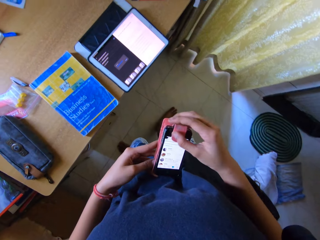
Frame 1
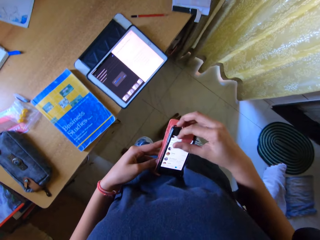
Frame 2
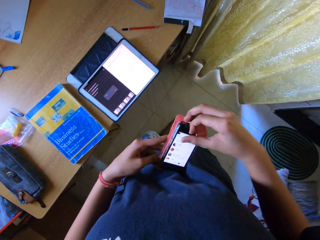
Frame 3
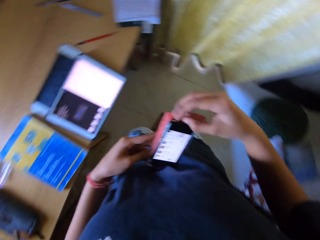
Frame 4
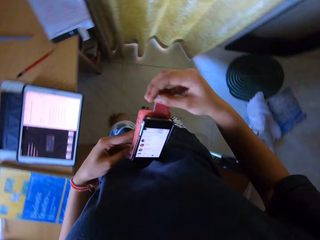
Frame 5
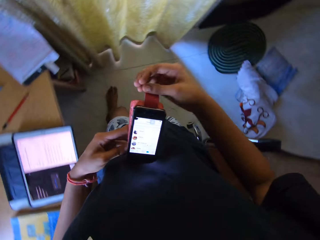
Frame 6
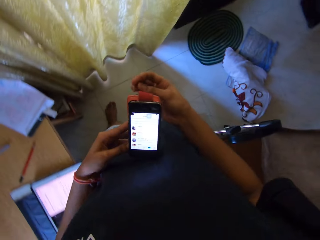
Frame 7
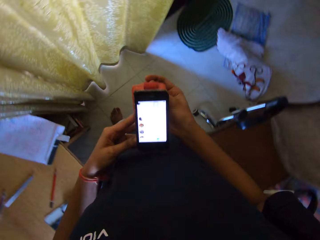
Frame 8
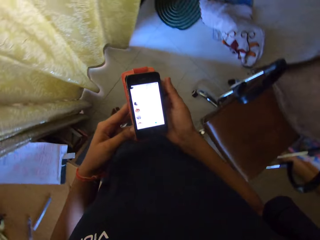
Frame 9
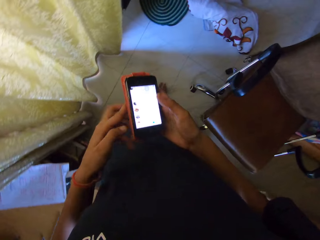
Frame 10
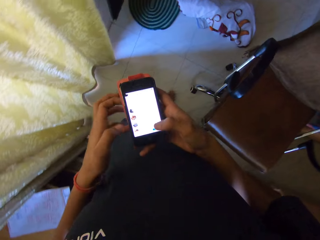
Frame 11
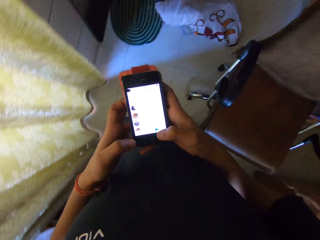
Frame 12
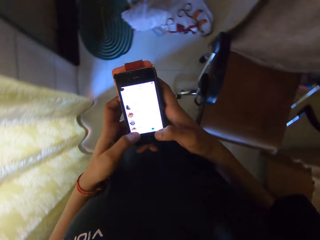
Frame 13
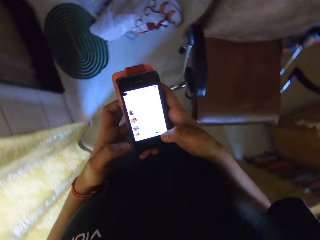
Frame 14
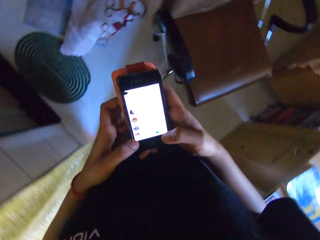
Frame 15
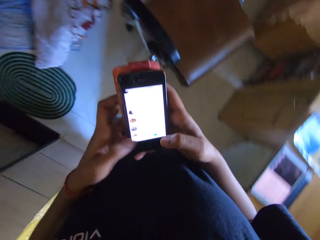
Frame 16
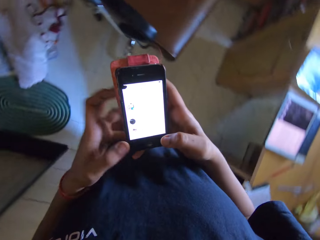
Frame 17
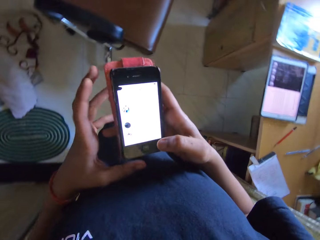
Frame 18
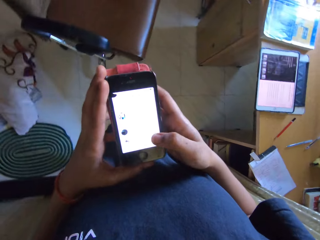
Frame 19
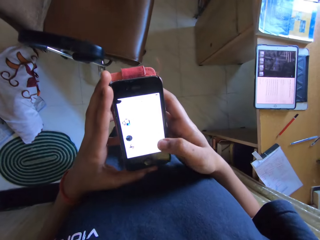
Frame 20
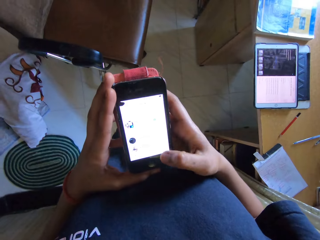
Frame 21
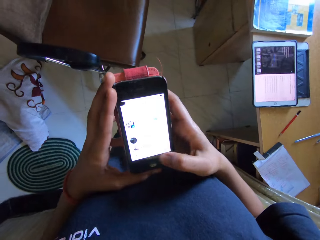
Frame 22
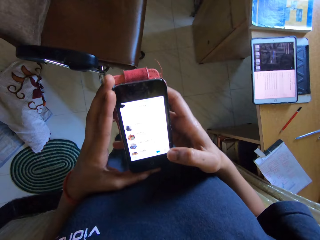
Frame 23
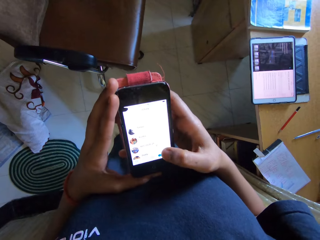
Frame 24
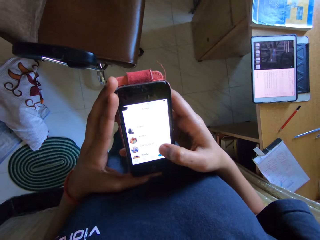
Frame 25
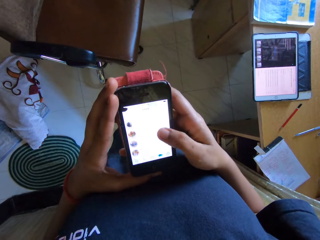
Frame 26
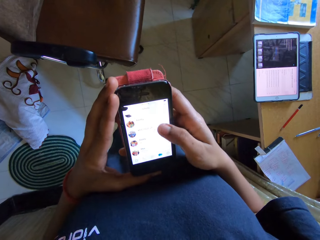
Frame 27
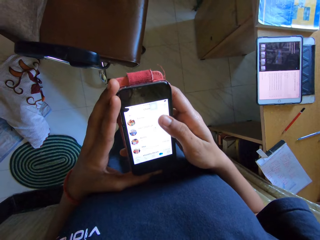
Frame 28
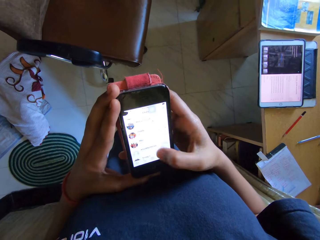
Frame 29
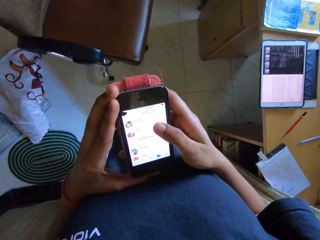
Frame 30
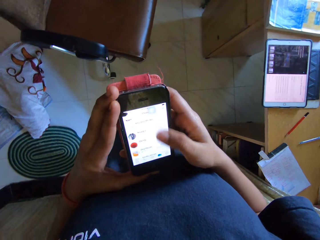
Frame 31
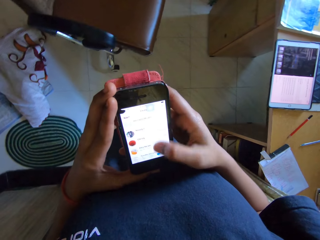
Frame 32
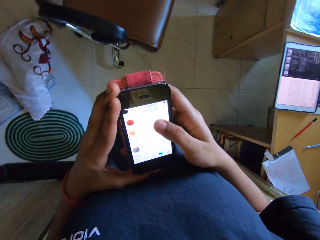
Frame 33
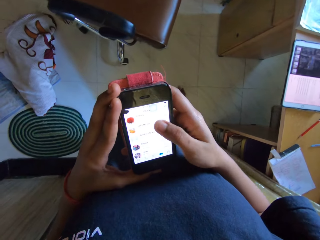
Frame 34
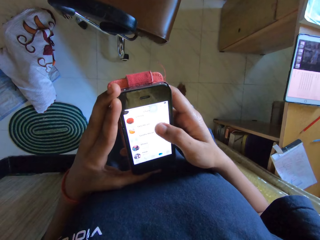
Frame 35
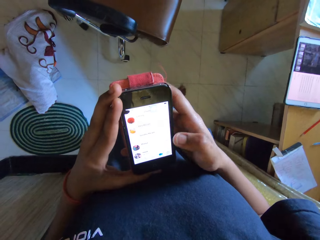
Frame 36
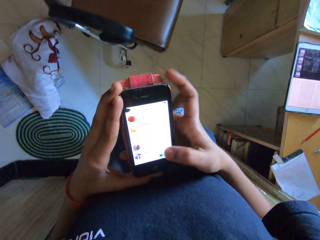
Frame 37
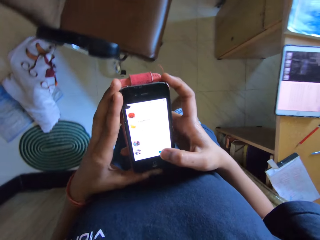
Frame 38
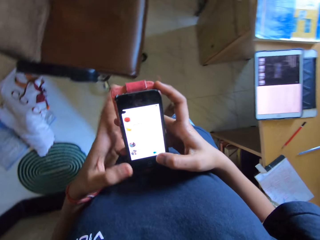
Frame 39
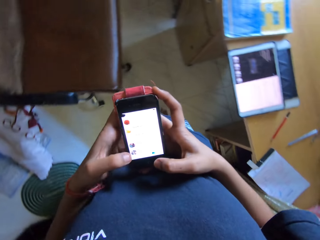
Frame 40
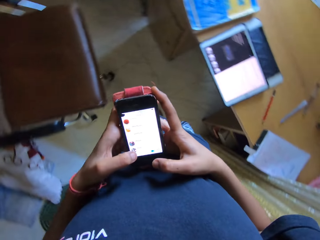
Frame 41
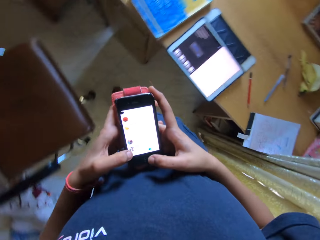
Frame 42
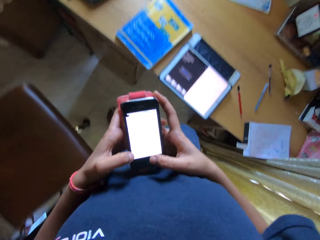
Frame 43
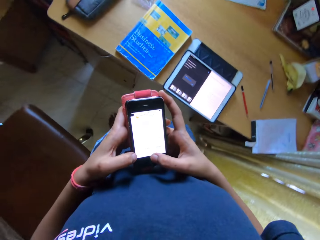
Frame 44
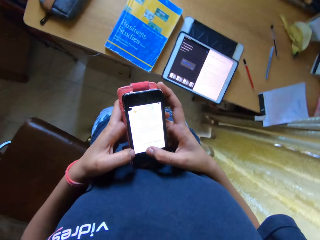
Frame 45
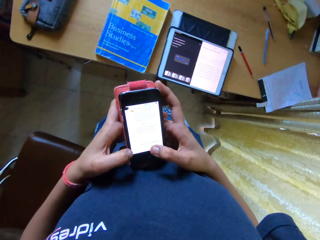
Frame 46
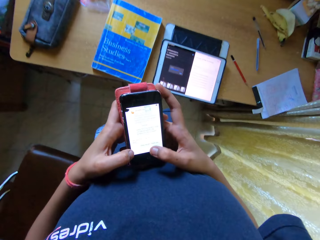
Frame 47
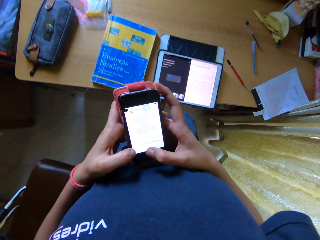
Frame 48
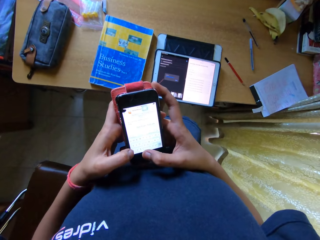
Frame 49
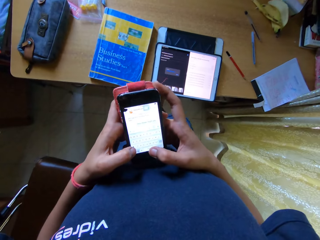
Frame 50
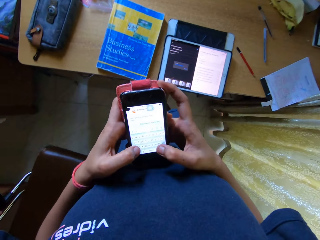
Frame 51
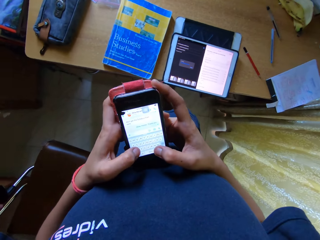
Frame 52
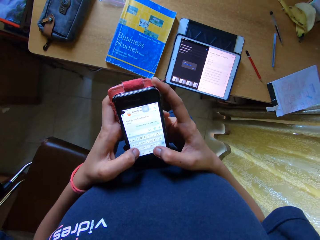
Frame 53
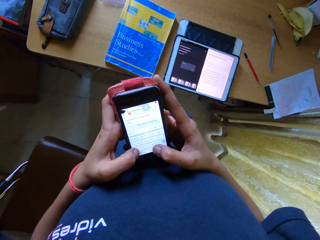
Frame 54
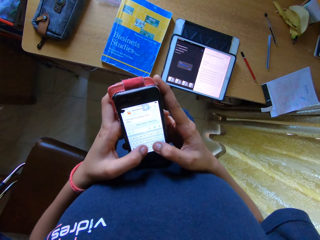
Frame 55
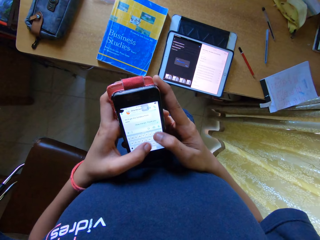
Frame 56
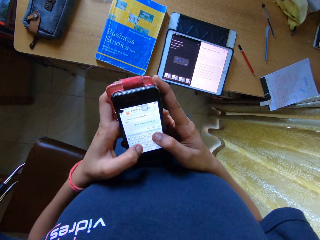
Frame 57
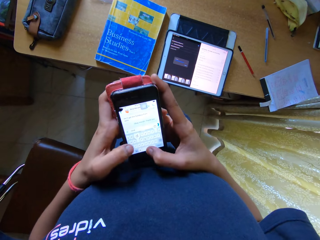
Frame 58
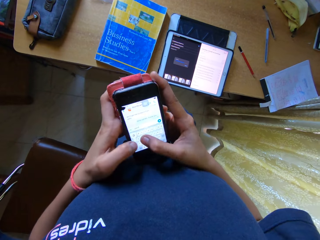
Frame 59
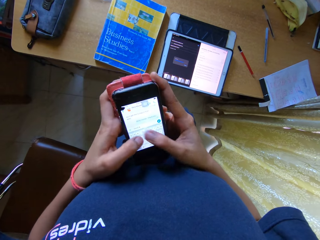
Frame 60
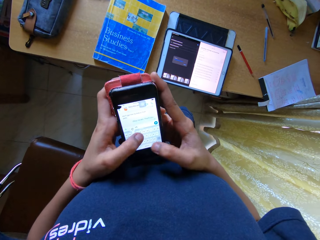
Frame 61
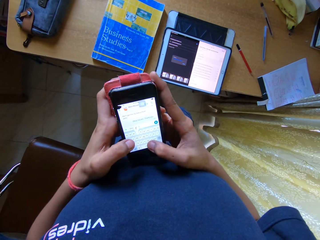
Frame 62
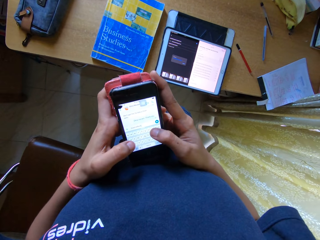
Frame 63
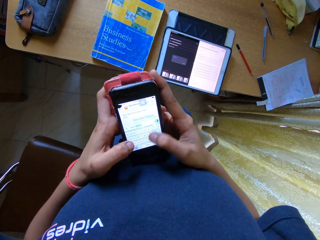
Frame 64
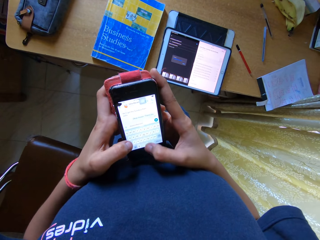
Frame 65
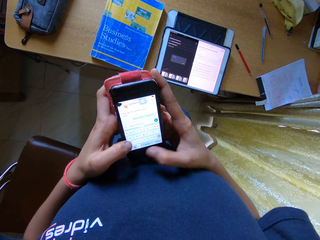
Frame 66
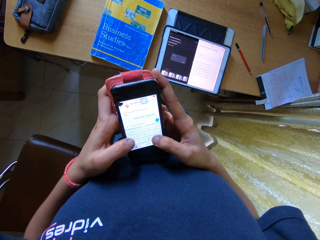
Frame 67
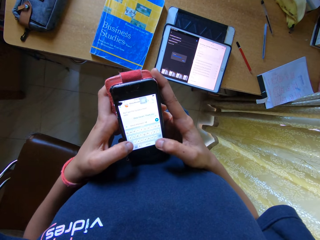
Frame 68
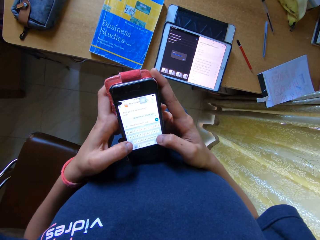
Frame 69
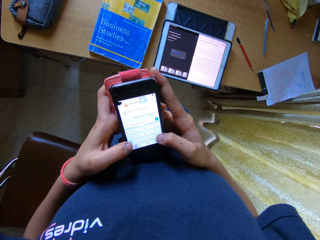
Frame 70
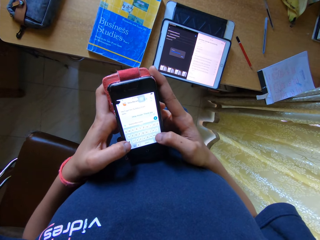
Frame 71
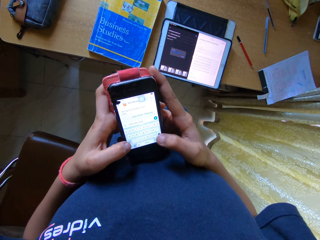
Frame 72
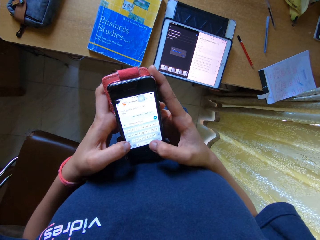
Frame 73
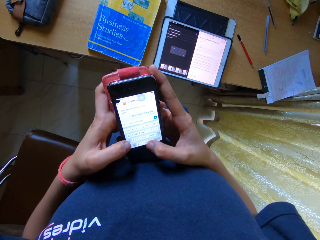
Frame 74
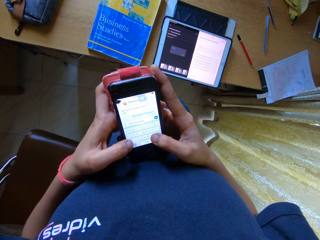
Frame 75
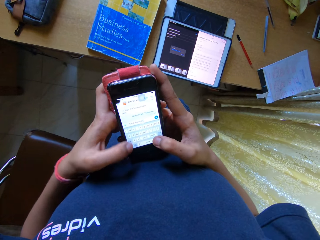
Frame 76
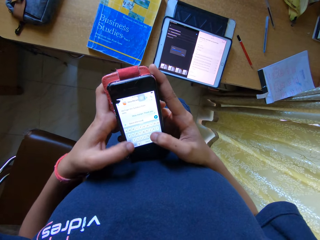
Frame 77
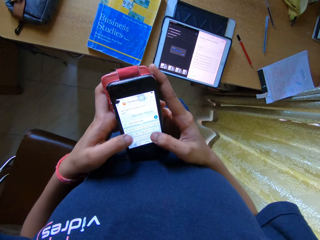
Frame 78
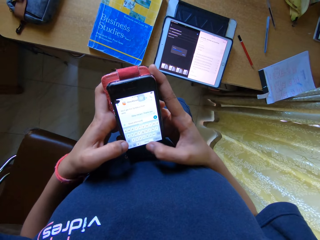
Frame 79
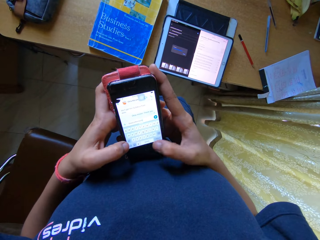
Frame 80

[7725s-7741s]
The camera wearer puts the cover of the phone behind the phone. He holds the phone with both hands. He uses his phone. He types on the phone.

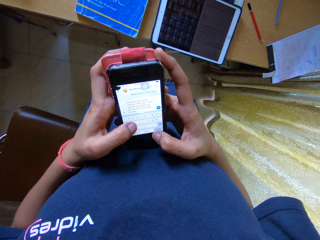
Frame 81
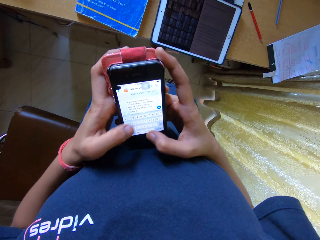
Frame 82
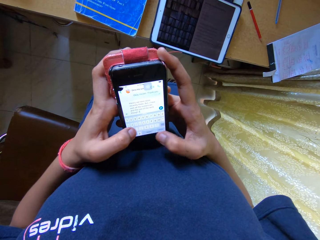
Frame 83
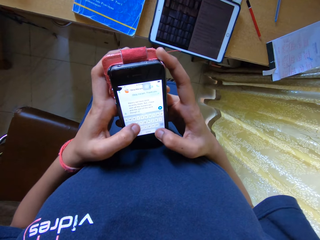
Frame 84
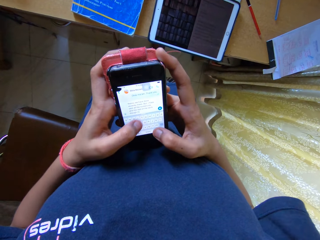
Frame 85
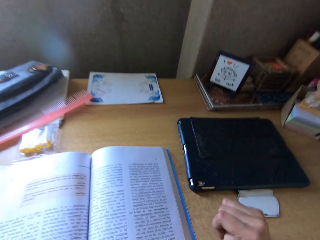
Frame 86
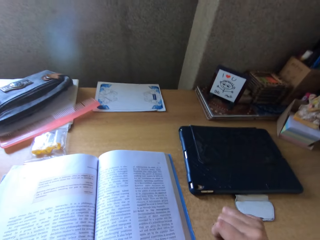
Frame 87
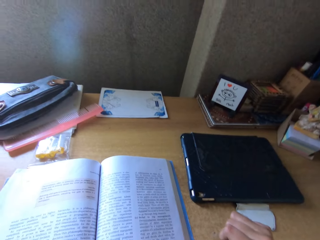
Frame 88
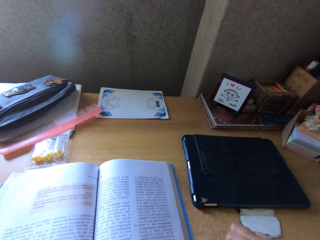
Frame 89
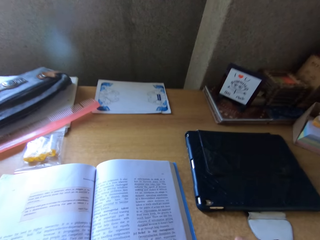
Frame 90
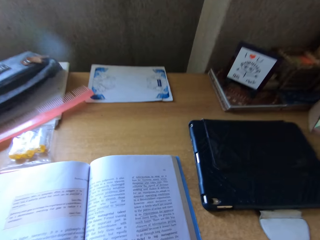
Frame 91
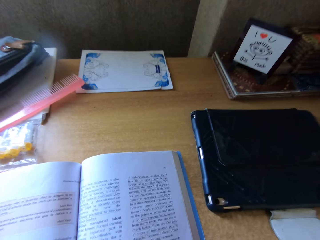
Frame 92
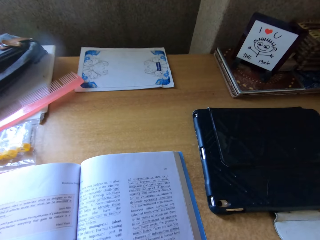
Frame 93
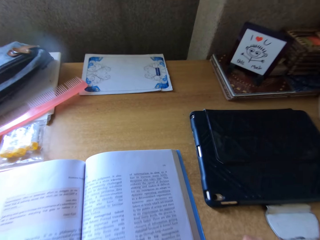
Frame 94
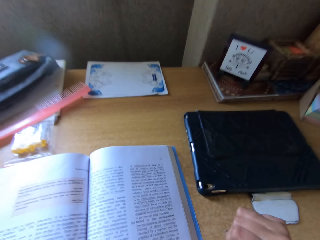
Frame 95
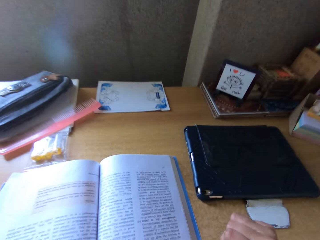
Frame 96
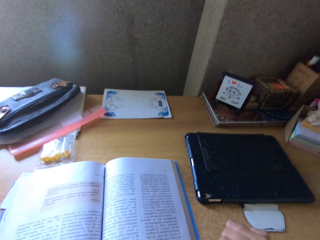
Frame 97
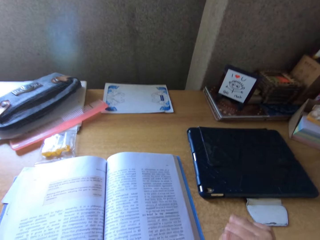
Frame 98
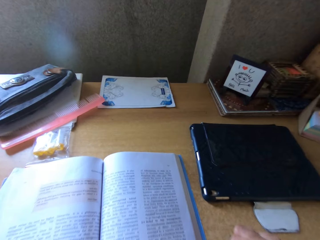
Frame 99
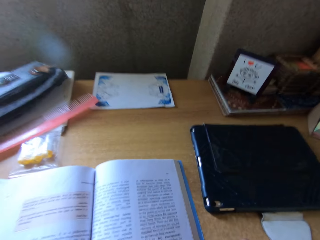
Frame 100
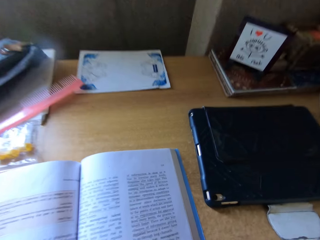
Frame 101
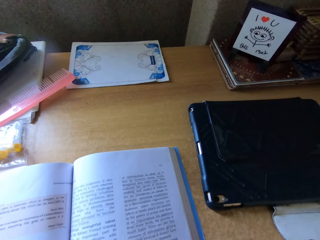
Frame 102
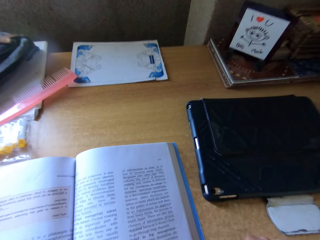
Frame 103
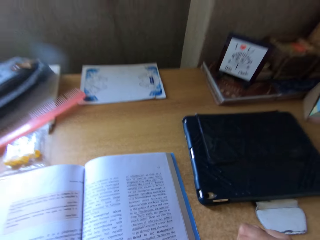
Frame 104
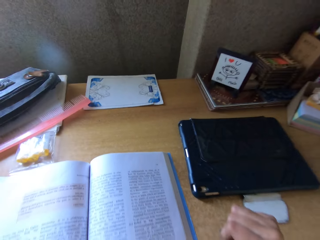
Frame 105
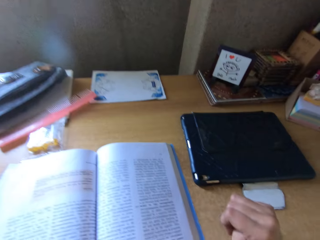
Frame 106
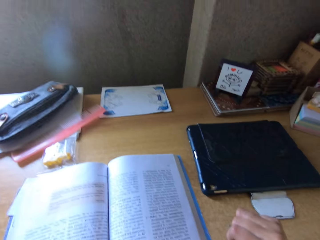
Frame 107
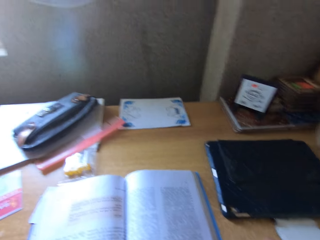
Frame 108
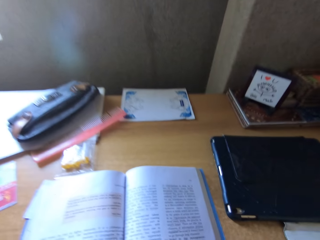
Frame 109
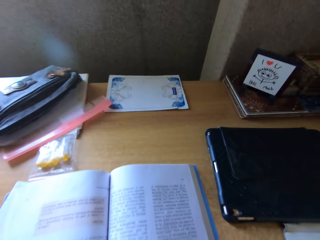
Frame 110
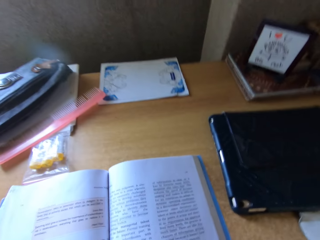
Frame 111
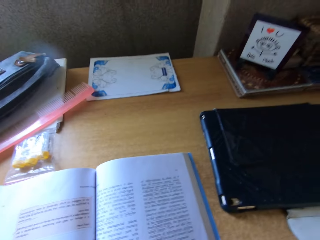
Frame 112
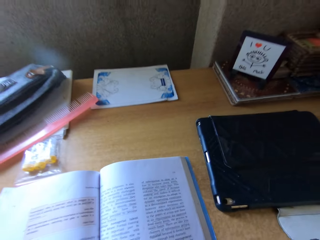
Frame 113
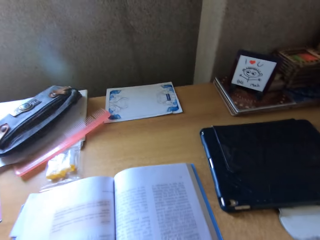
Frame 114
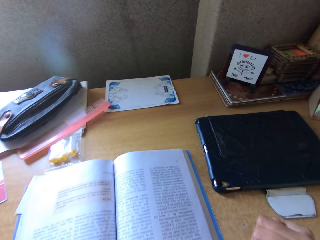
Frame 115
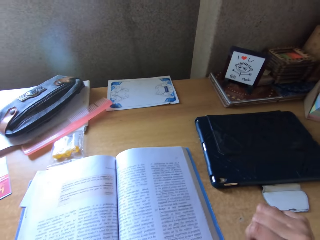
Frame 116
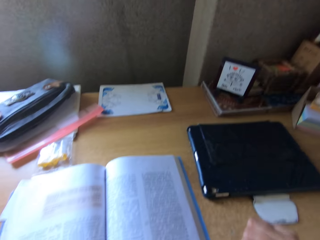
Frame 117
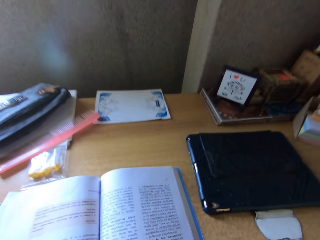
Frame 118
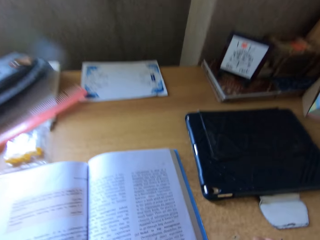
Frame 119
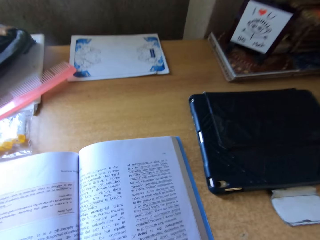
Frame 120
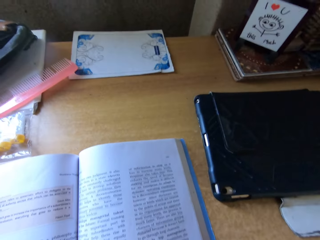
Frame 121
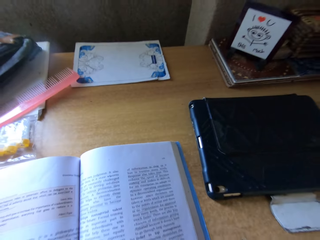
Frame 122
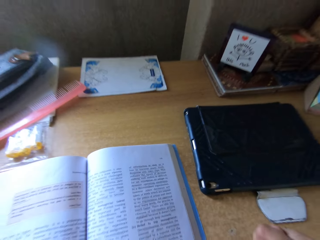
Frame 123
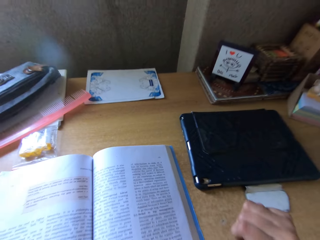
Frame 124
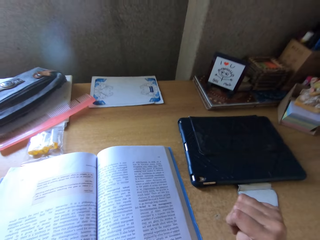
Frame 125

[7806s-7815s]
The camera wearer swings on the chair and leans forwards and backwards.
